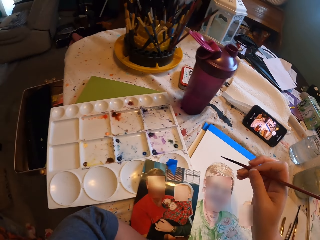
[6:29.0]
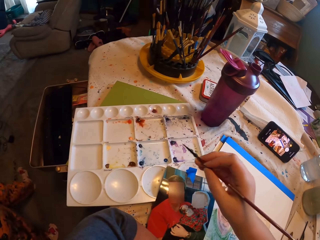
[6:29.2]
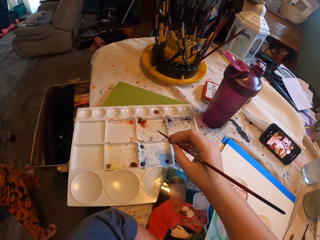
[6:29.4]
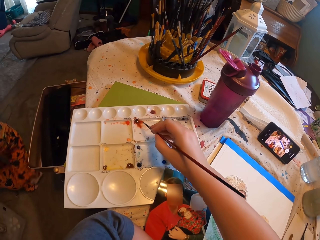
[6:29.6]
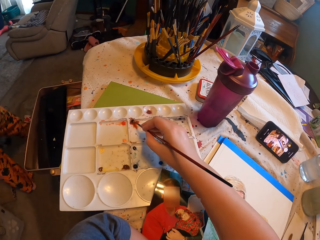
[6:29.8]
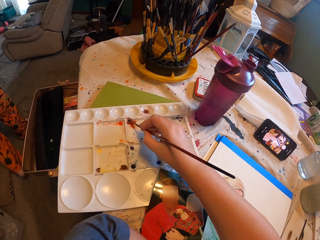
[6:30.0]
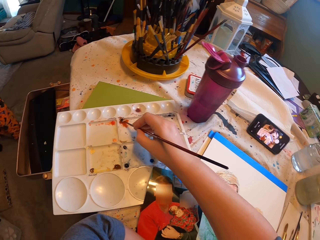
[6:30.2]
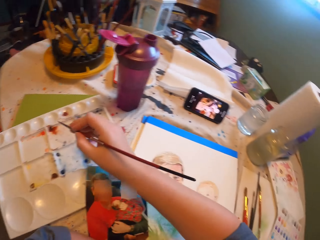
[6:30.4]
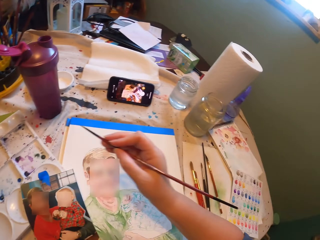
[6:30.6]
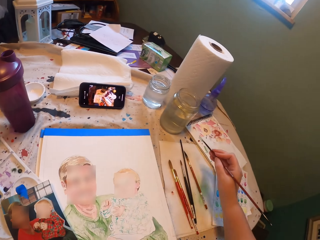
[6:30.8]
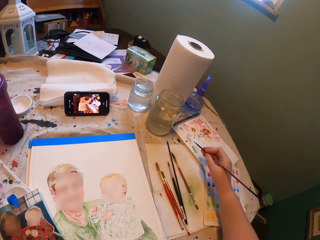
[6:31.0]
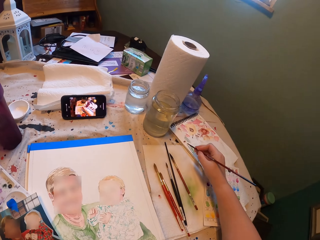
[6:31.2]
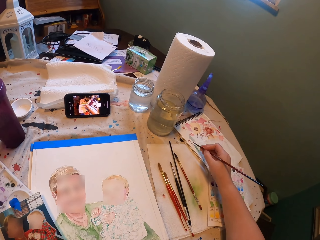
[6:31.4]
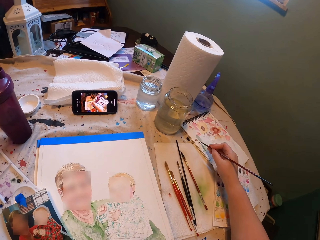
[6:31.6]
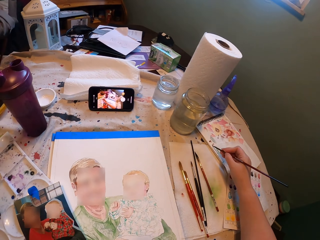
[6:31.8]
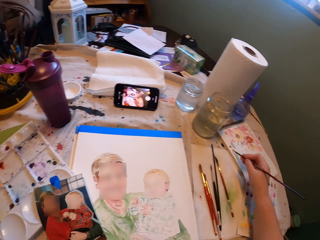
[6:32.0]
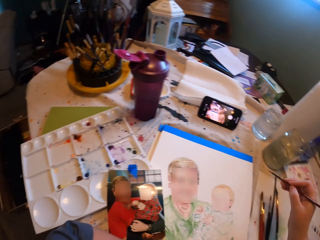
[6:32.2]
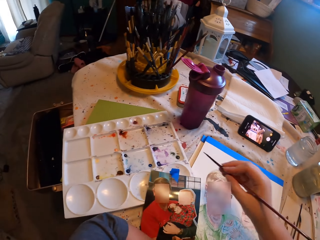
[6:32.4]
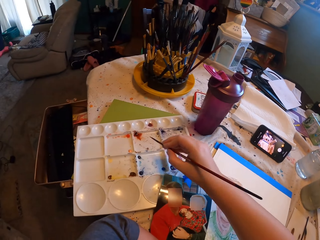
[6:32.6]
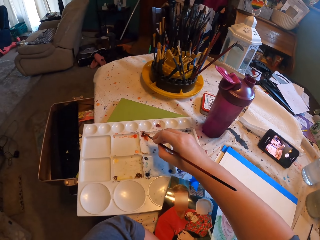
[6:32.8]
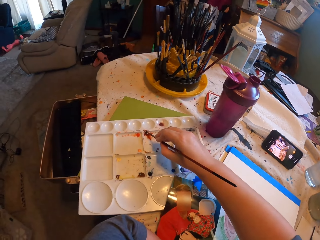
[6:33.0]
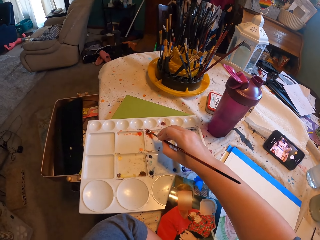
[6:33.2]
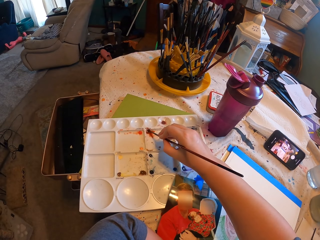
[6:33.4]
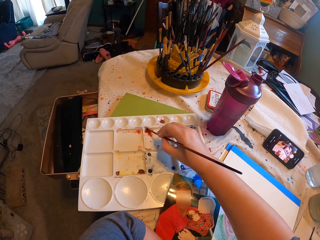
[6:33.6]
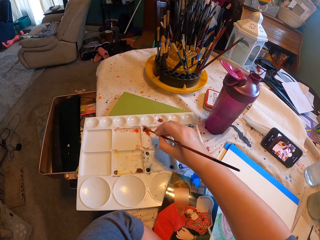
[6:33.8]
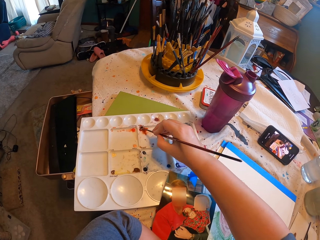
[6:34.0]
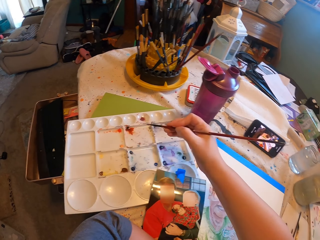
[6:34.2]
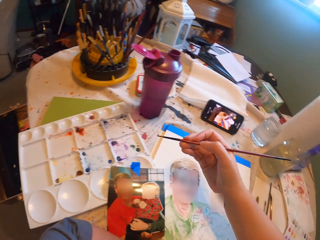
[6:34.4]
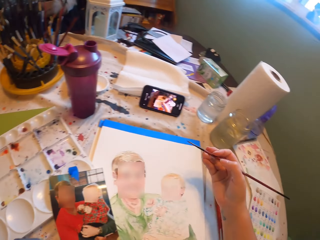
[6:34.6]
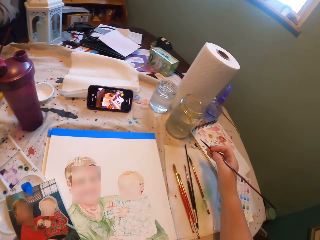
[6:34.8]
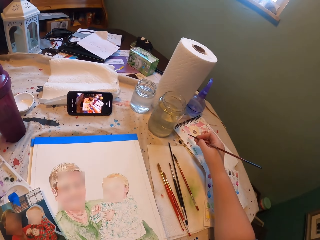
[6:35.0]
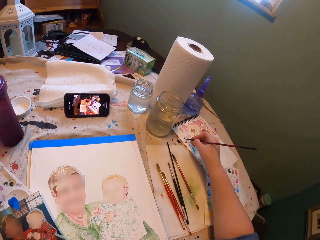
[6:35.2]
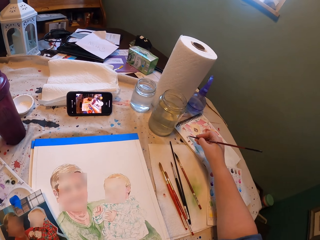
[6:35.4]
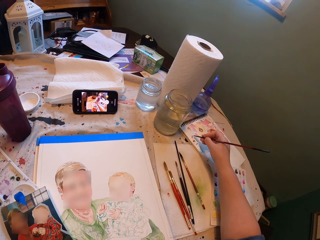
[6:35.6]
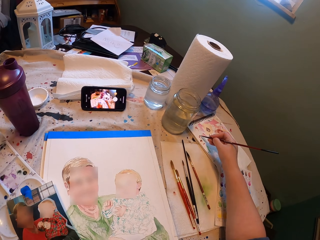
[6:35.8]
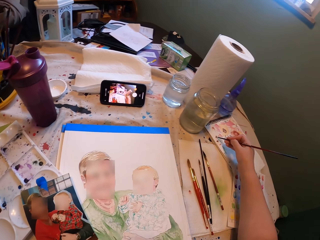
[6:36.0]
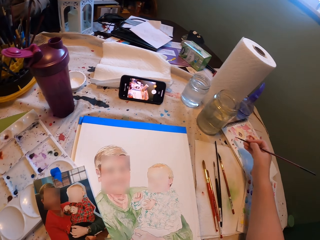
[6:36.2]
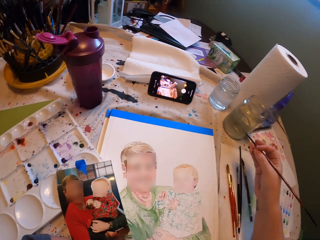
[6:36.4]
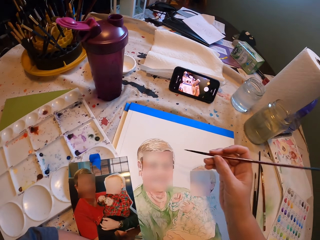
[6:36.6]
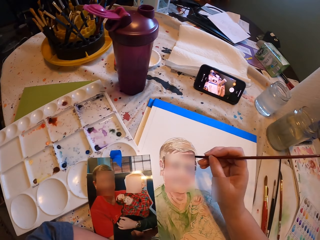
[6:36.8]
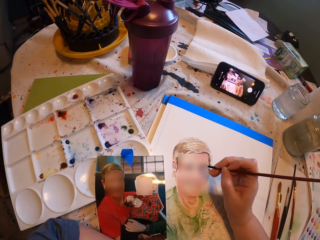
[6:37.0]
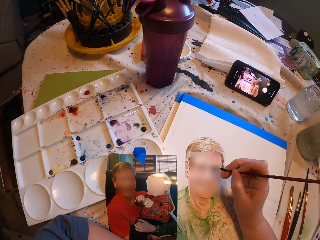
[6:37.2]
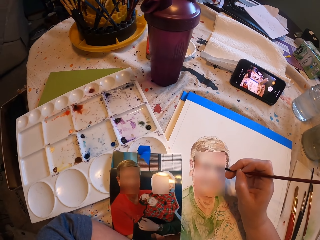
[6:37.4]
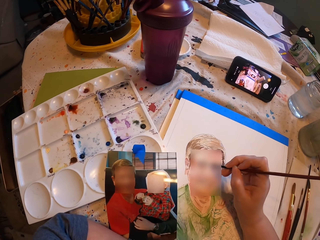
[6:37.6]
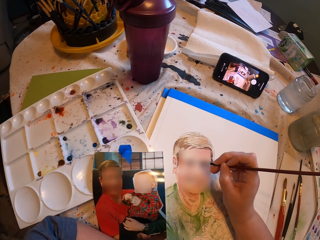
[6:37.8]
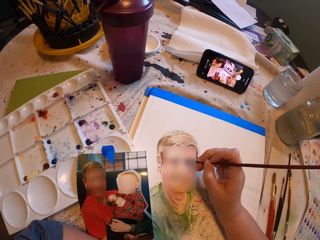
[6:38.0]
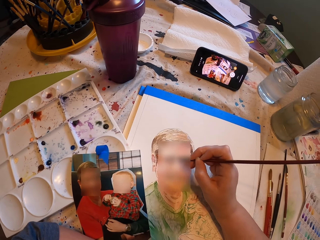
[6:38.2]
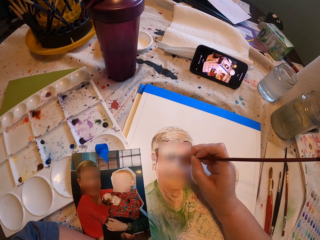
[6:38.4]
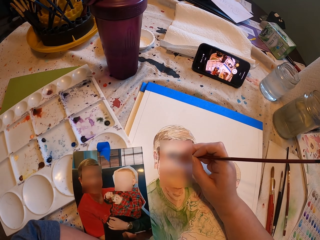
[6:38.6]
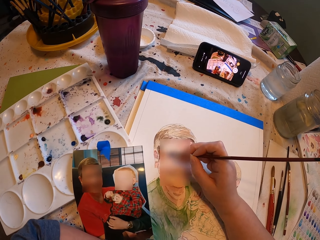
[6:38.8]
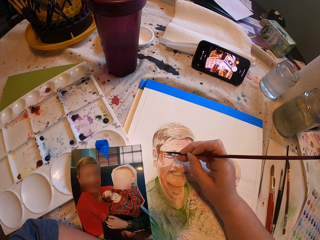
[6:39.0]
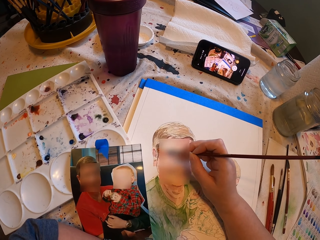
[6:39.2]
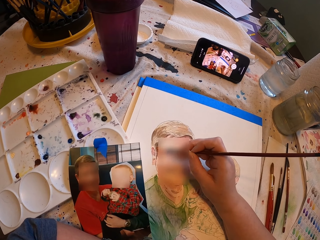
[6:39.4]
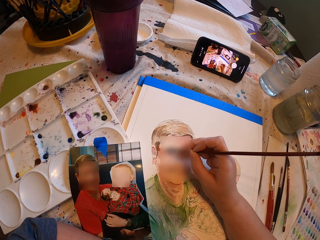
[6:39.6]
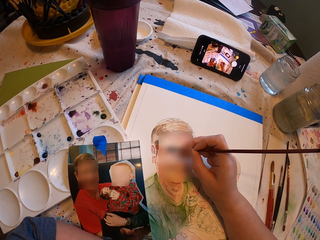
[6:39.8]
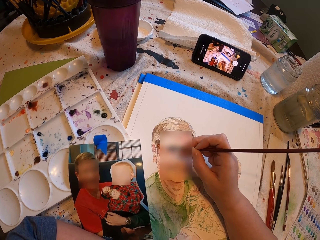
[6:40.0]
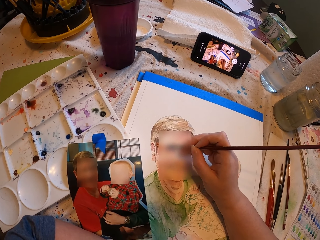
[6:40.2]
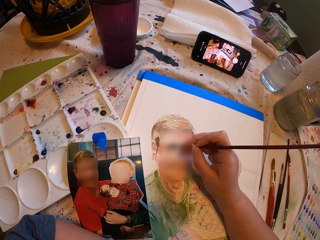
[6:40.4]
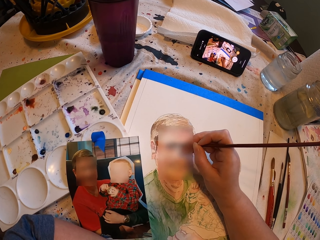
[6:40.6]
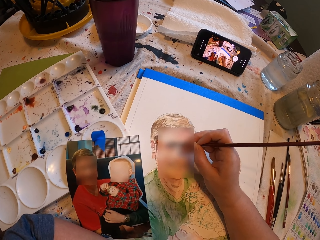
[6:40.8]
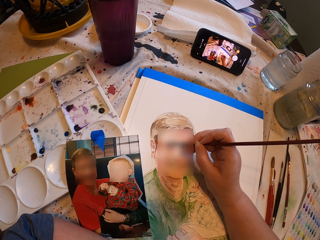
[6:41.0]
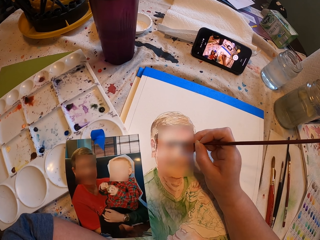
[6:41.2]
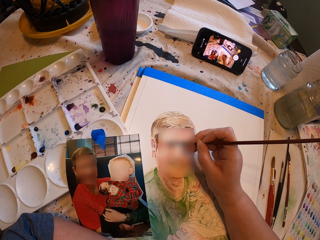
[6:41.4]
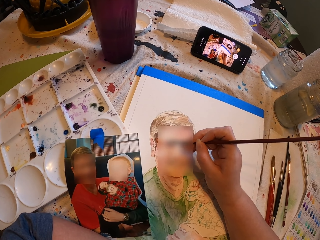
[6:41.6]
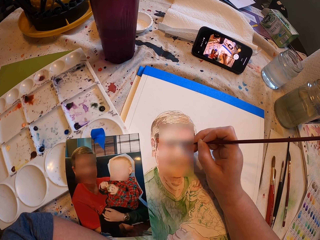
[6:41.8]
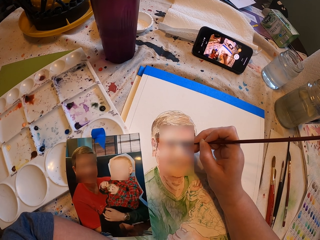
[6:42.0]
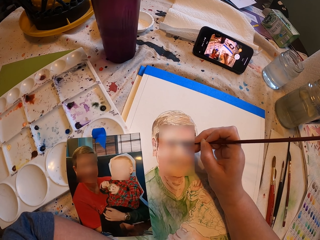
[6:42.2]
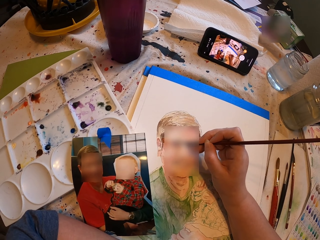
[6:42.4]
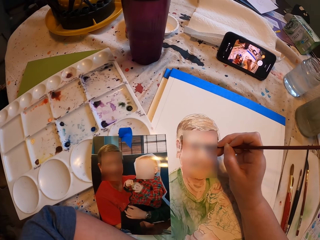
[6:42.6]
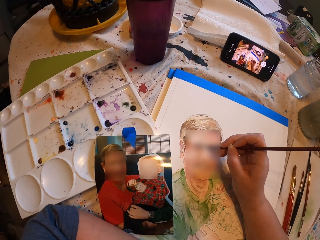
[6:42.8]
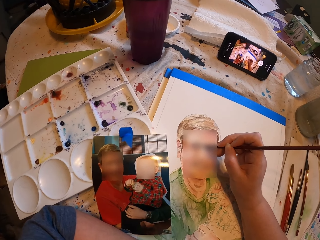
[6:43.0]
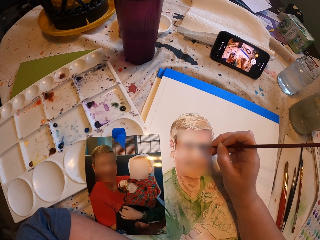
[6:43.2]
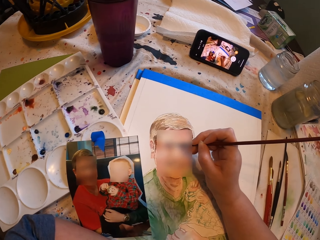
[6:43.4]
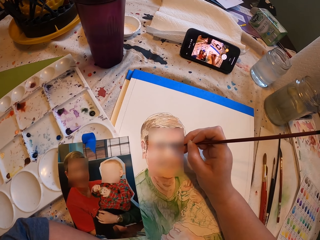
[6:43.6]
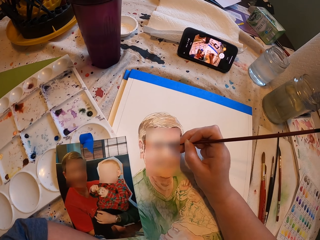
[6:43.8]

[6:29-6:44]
A person walks across the room. The camera wearer places the paint brush on the watercolor box. They apply something on the drawing brush. They remove excess paint from the brush on the book. They place the paint brush on the watercolor box. They apply something on the drawing brush. They remove excess paint from the brush on the book. They draw on the white art paper with the drawing brush.

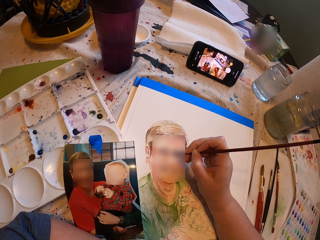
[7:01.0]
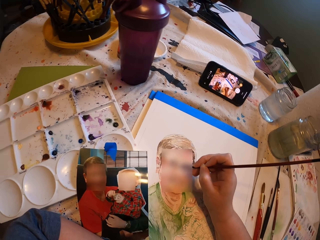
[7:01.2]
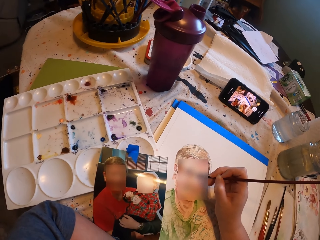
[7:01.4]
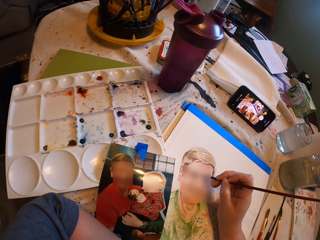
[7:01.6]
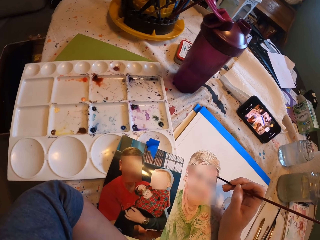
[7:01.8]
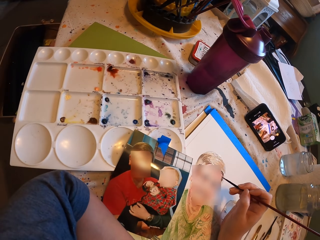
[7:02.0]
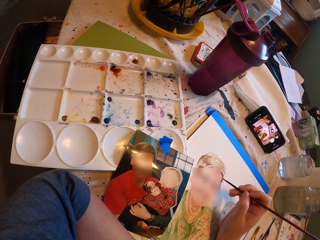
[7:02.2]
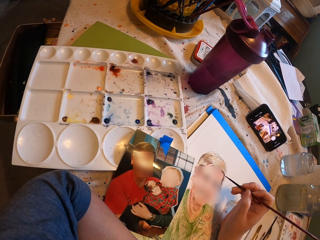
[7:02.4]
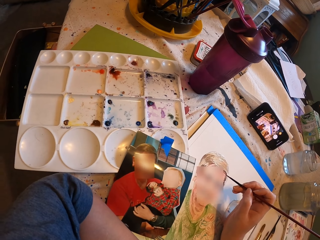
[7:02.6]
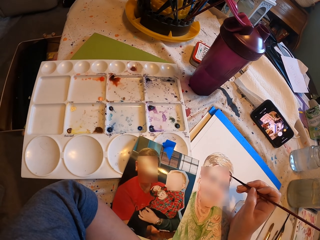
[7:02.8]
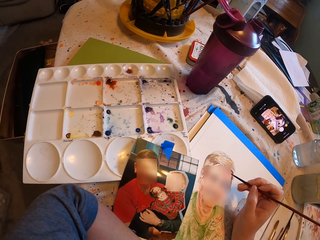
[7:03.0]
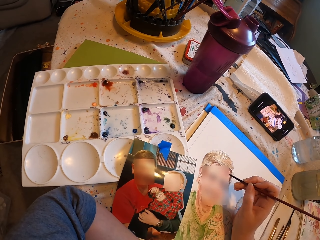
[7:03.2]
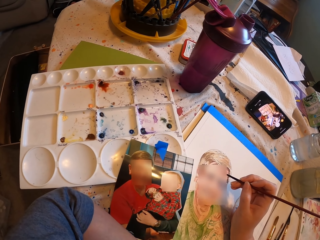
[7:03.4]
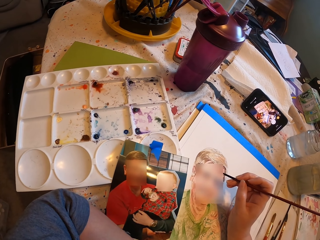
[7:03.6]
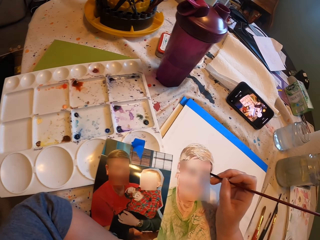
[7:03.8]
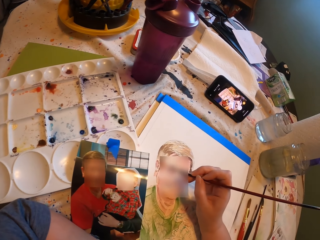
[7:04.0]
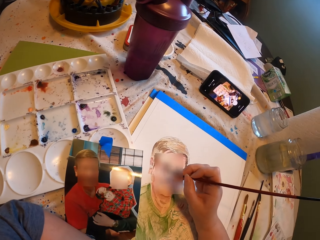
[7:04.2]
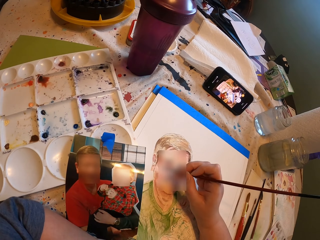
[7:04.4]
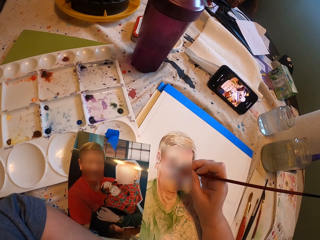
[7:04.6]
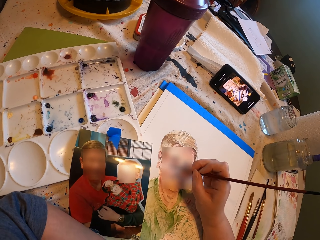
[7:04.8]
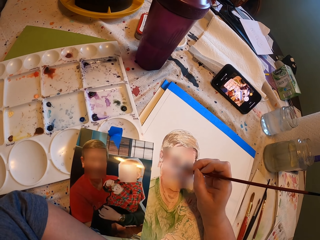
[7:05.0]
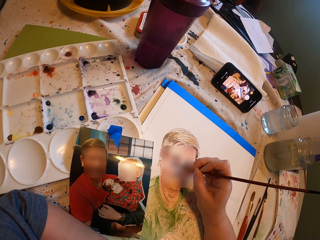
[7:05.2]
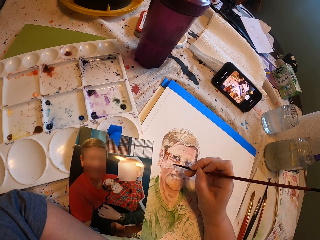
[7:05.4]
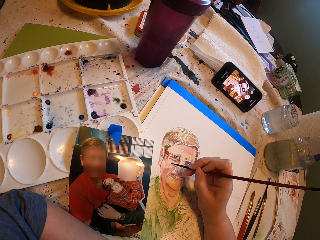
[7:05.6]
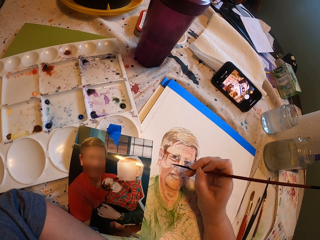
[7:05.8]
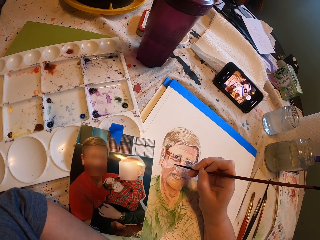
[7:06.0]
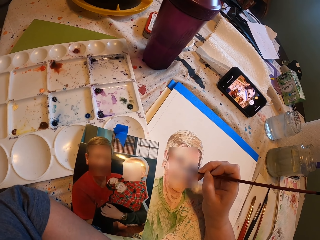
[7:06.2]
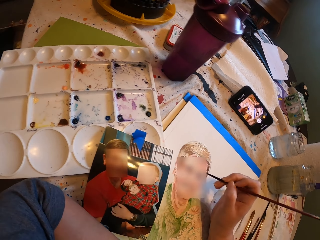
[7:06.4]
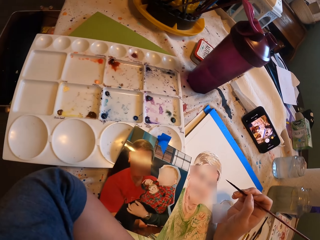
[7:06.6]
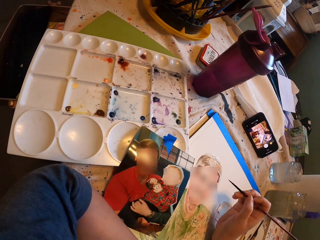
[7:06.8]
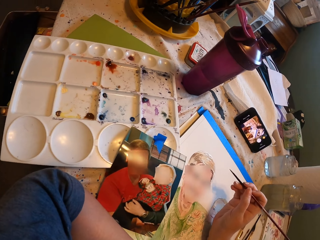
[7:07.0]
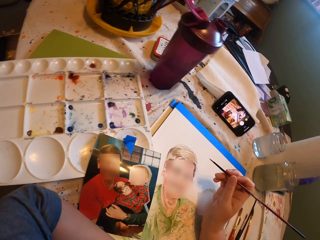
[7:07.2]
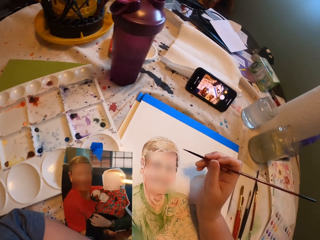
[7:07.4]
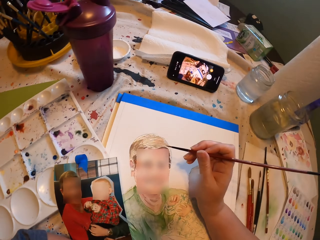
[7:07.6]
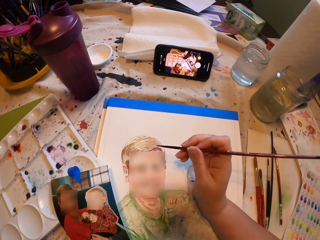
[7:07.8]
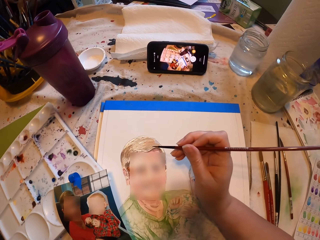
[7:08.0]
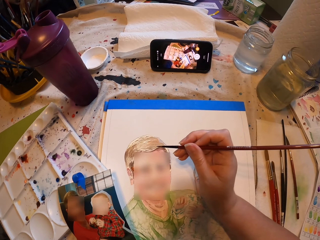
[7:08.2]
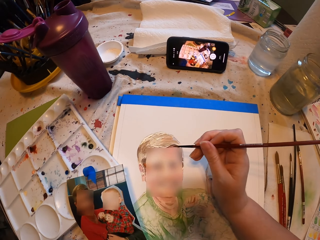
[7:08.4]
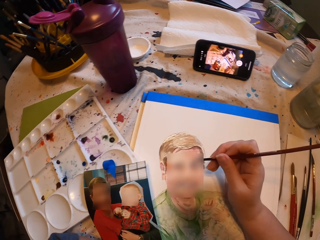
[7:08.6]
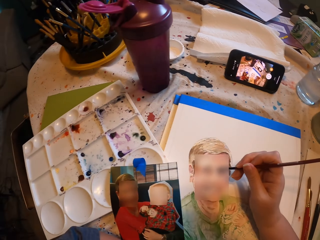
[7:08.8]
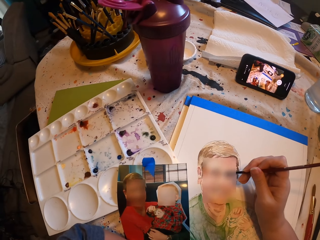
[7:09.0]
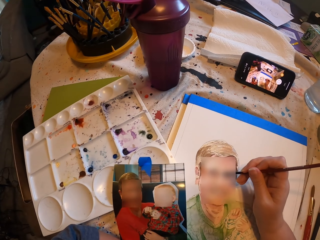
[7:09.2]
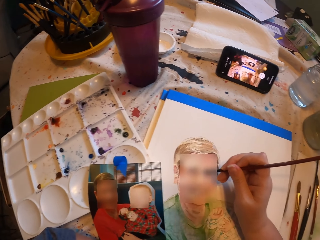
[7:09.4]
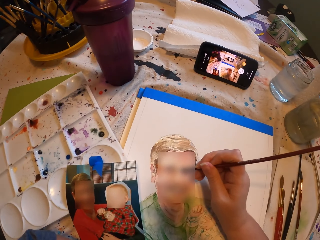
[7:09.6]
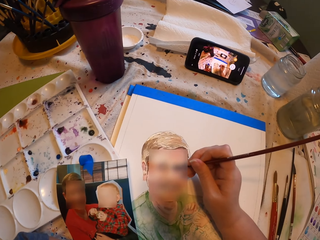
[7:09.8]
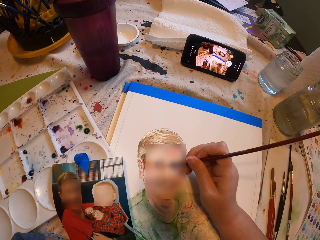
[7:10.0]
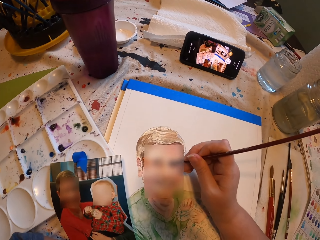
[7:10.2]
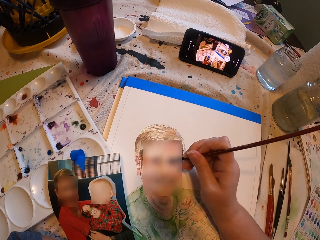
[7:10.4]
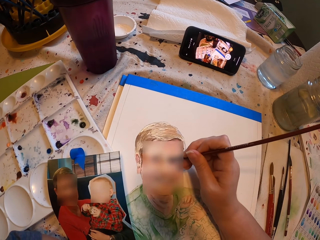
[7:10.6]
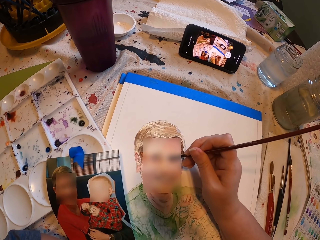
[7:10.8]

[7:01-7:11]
The camera wearer paints and looks at the picture.
